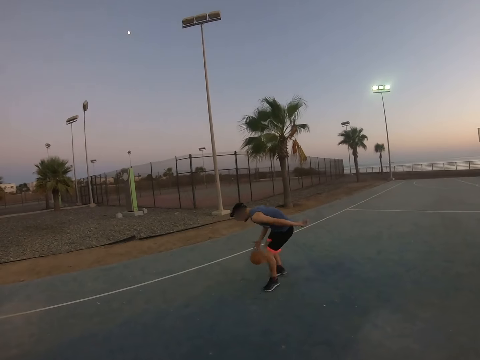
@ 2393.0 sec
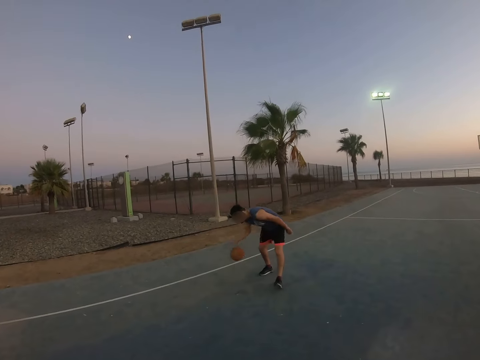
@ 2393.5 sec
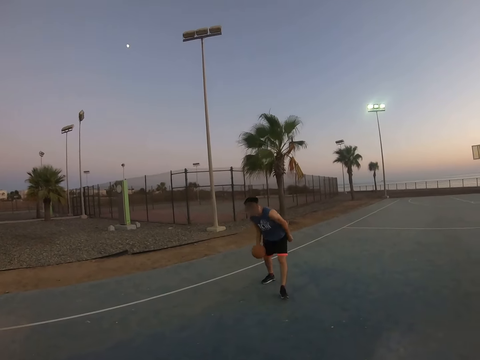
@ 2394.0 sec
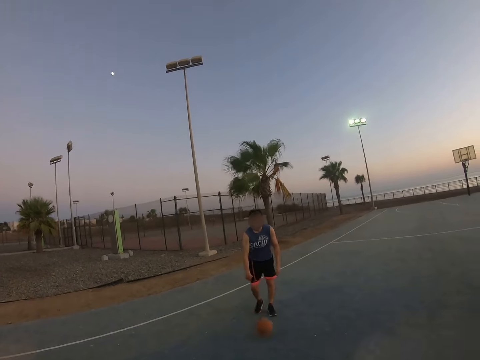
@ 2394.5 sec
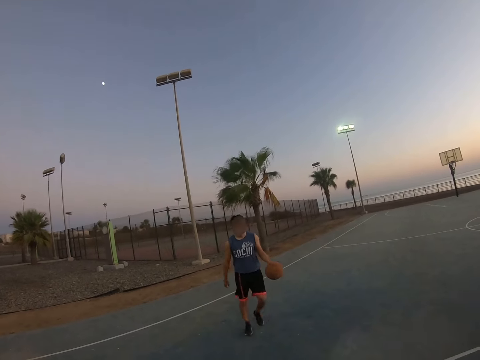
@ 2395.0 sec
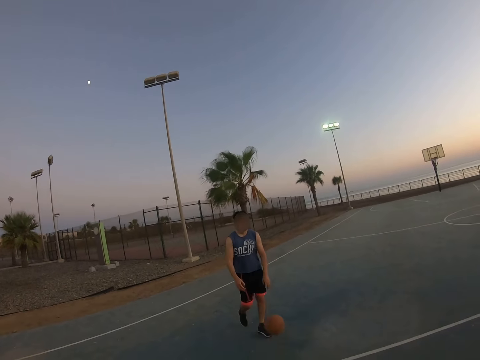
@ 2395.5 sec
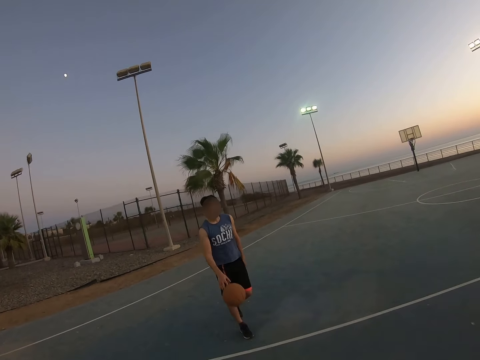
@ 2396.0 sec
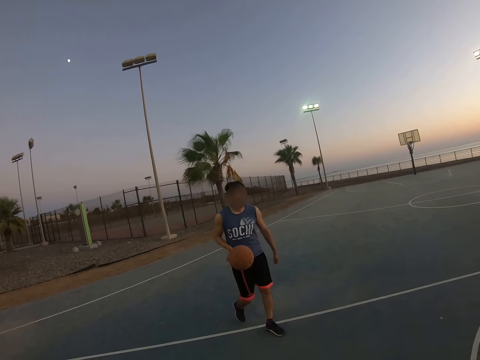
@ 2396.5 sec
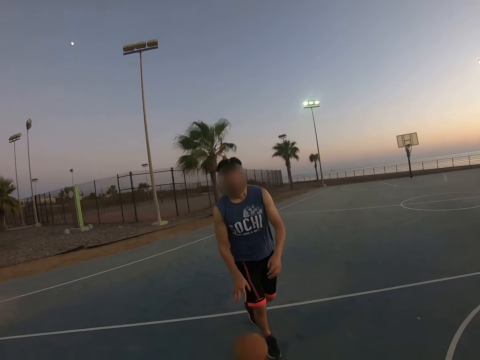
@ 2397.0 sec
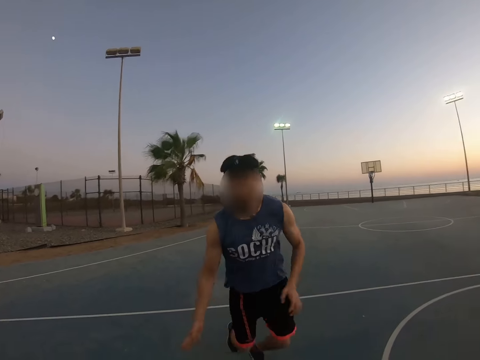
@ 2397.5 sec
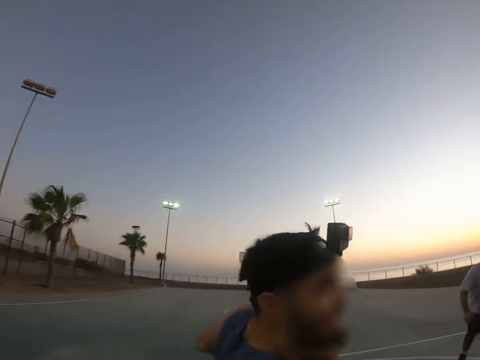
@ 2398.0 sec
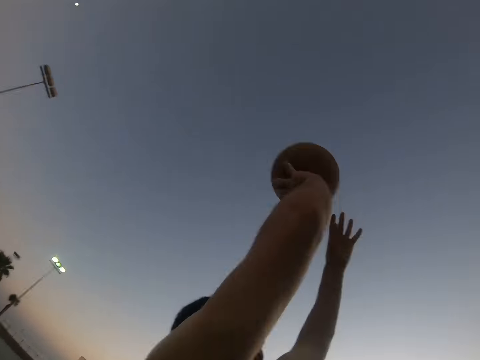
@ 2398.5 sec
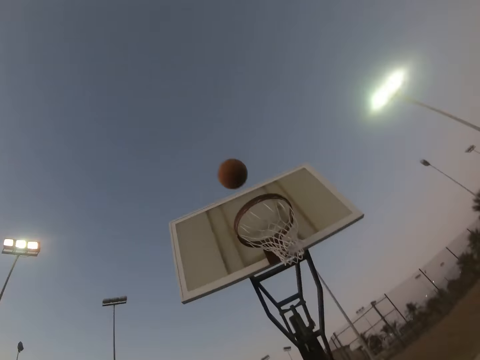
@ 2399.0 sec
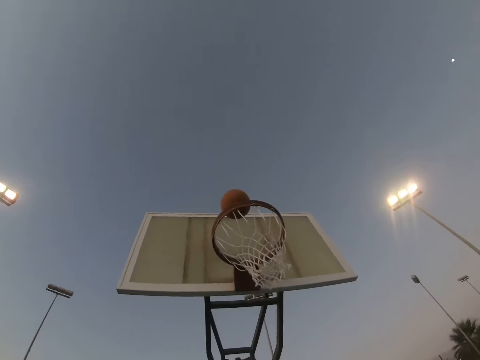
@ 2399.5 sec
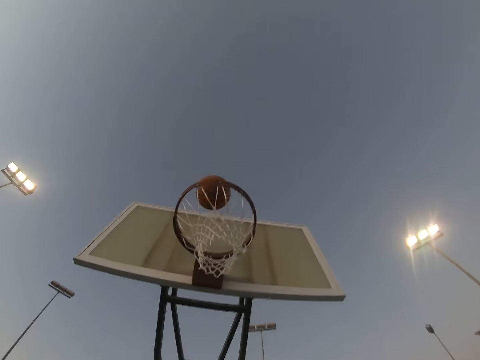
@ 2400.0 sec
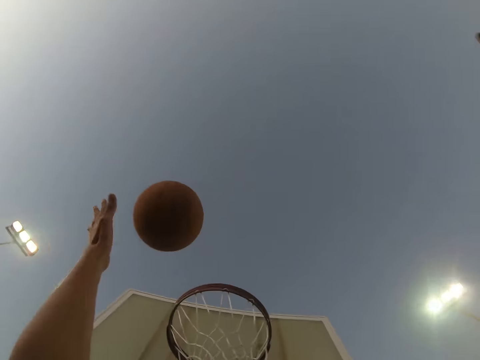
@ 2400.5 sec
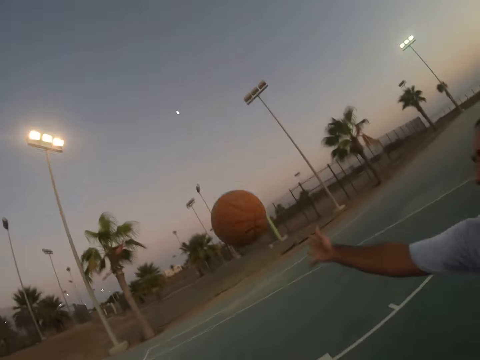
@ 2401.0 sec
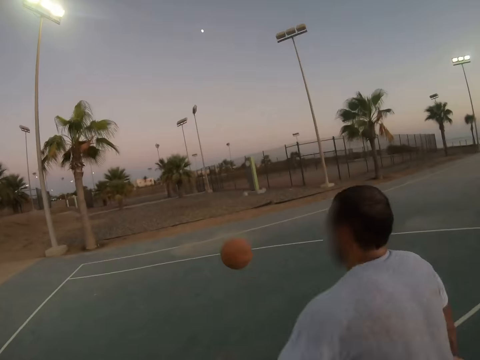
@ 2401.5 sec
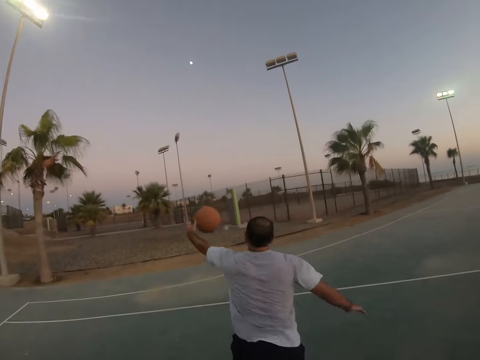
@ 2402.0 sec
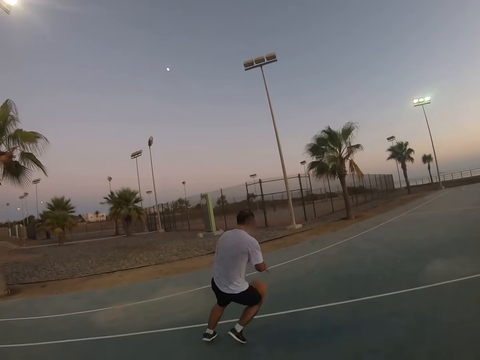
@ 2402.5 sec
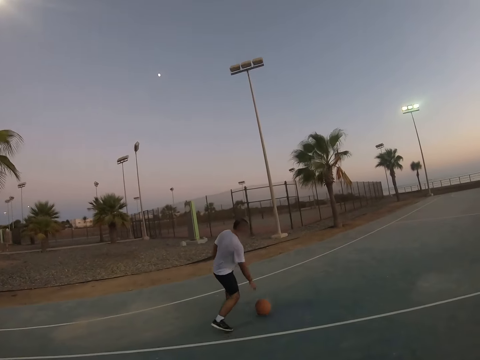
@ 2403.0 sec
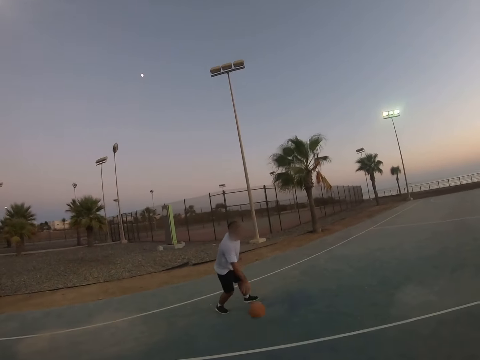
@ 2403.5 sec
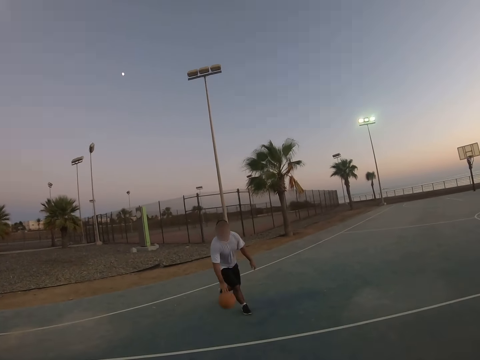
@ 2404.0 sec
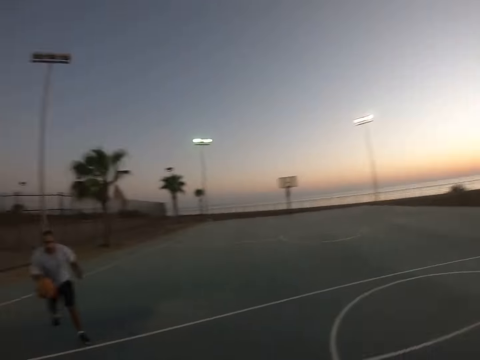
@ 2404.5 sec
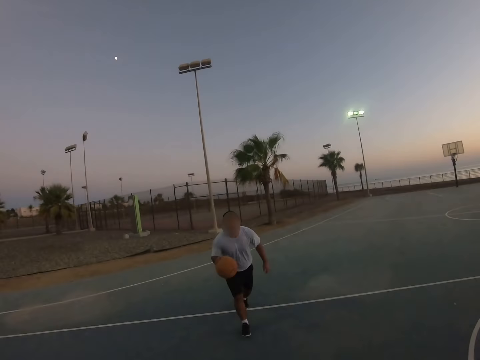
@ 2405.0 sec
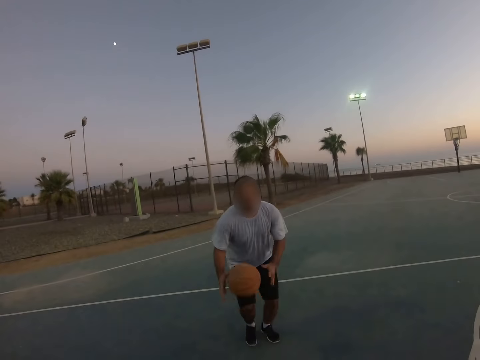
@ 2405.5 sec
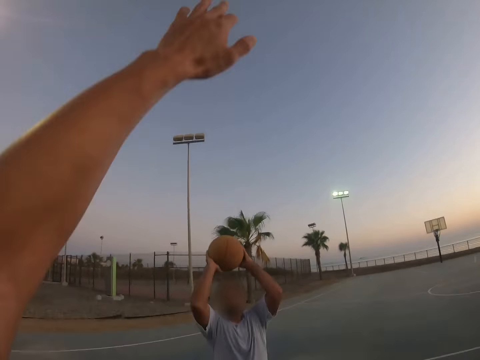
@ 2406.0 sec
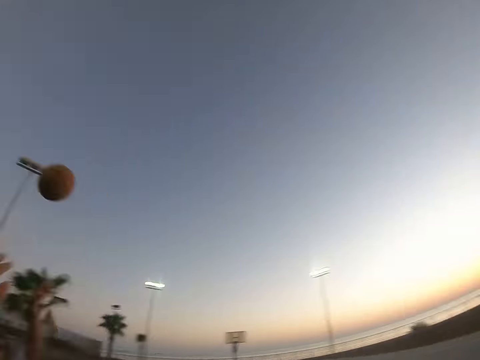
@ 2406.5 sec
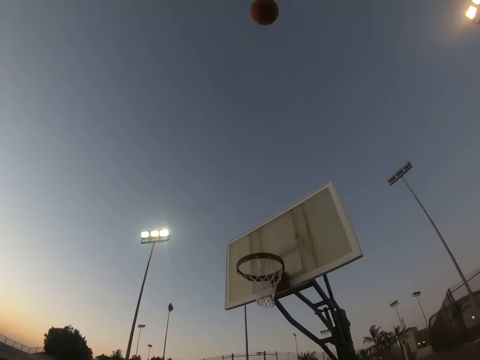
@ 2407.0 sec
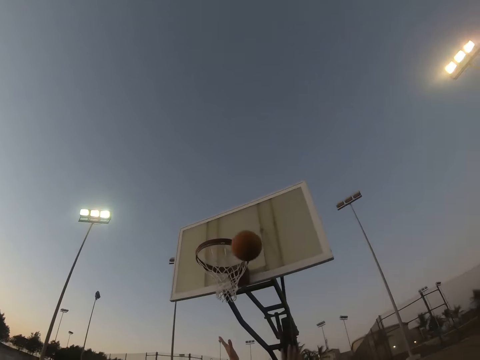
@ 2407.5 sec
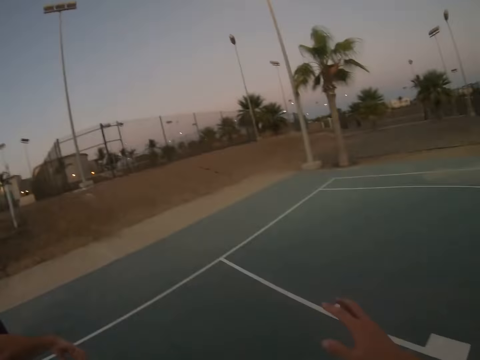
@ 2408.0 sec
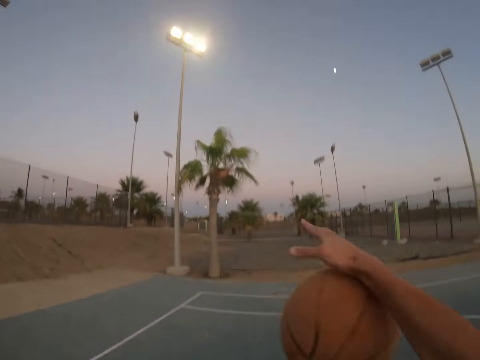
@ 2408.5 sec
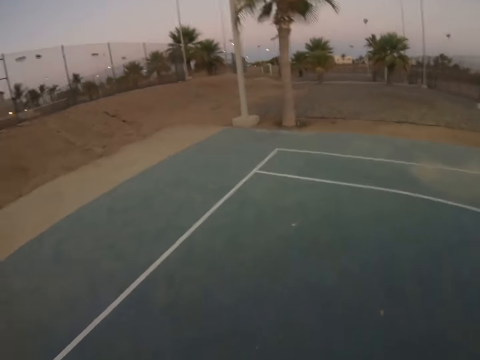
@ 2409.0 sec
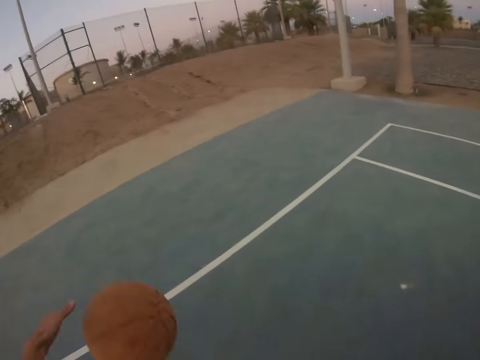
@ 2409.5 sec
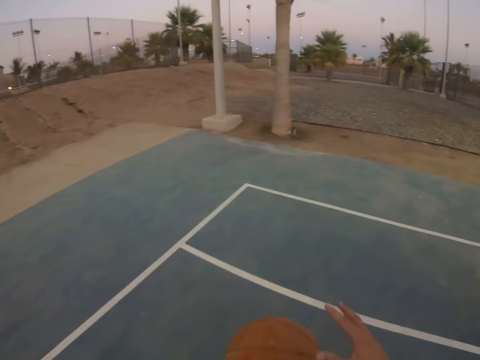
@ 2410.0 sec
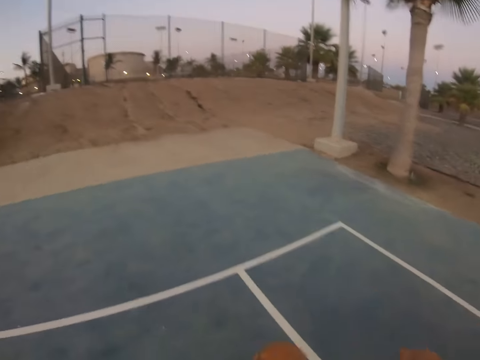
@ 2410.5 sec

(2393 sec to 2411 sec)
A man dribbles down the ball. The man throws up the ball to score a goal. Another man dribbles down the ball. The other man throws up the ball to score a goal.

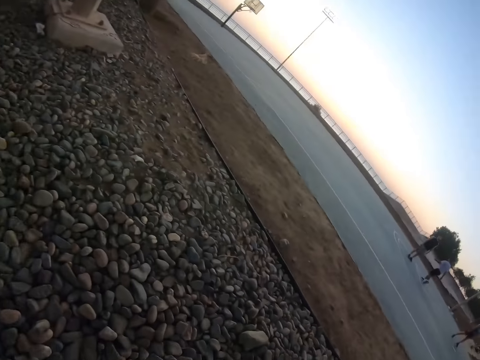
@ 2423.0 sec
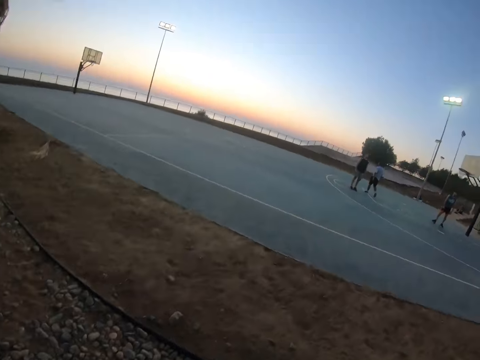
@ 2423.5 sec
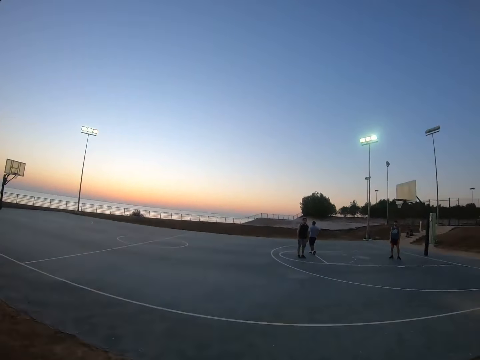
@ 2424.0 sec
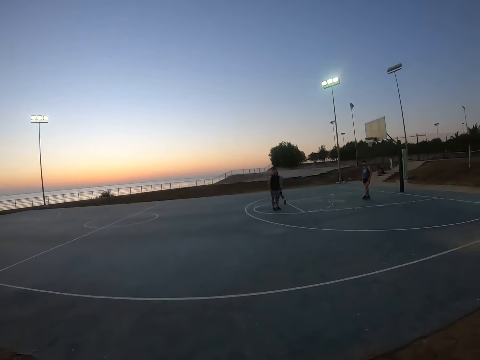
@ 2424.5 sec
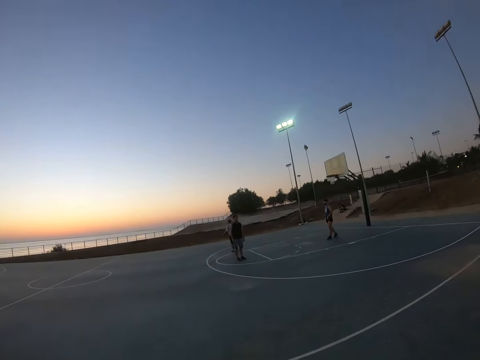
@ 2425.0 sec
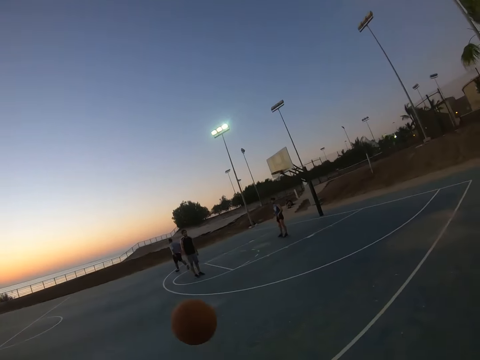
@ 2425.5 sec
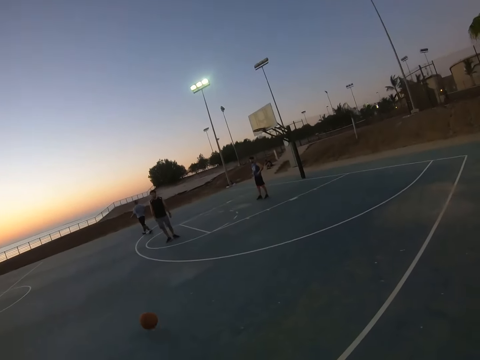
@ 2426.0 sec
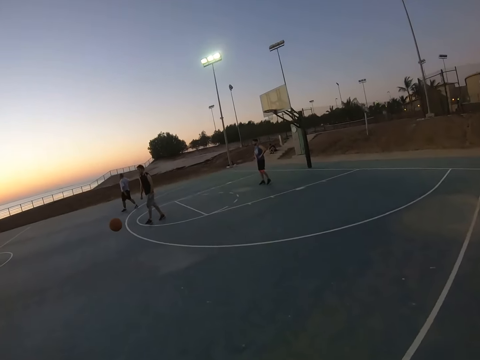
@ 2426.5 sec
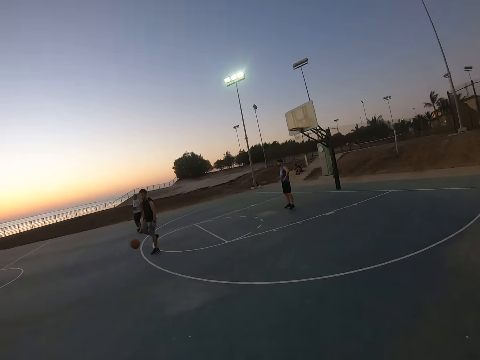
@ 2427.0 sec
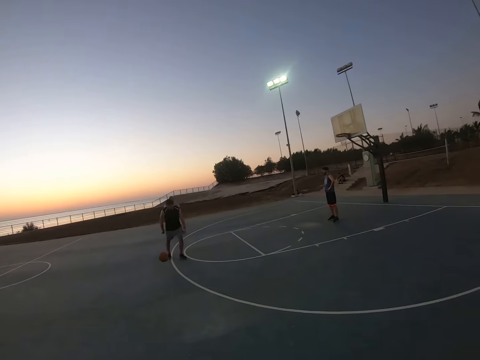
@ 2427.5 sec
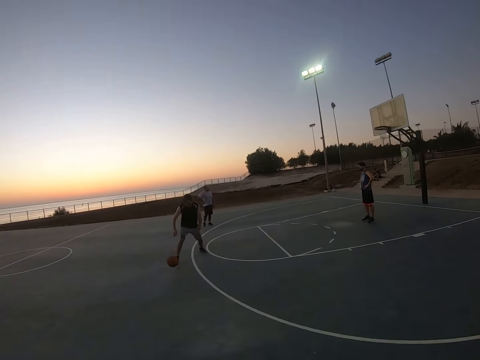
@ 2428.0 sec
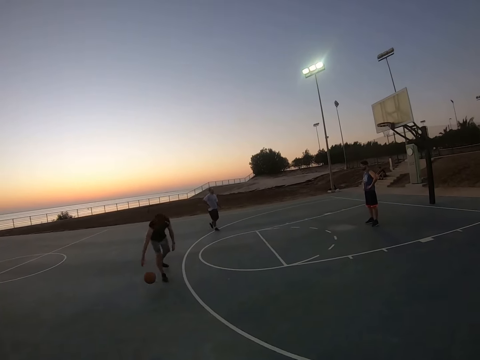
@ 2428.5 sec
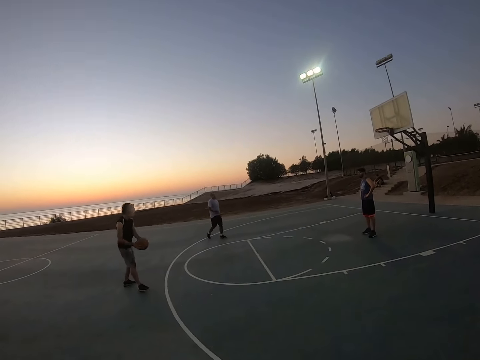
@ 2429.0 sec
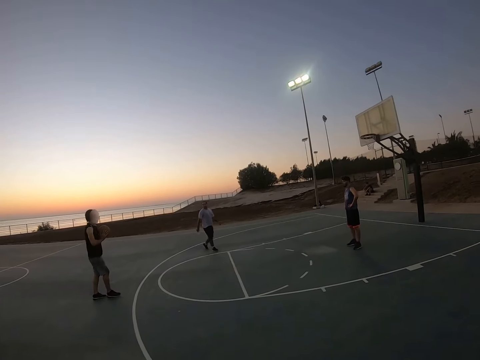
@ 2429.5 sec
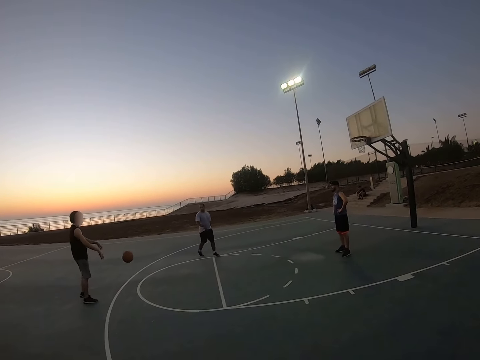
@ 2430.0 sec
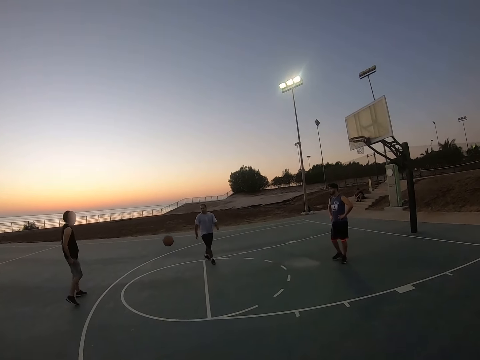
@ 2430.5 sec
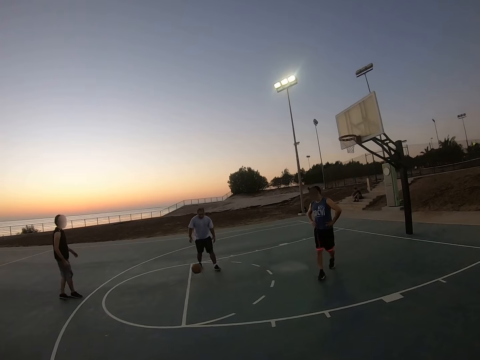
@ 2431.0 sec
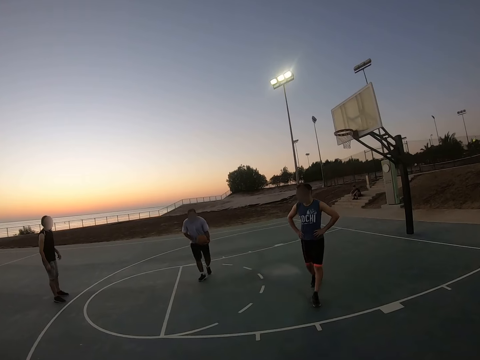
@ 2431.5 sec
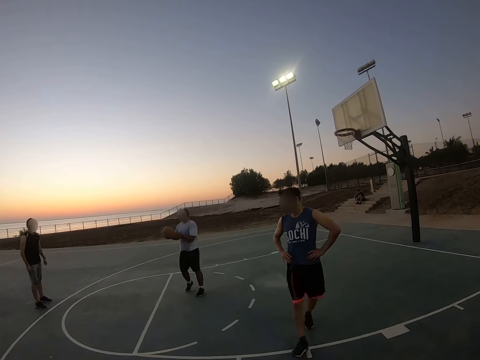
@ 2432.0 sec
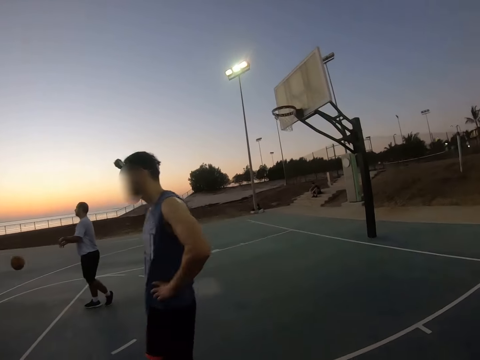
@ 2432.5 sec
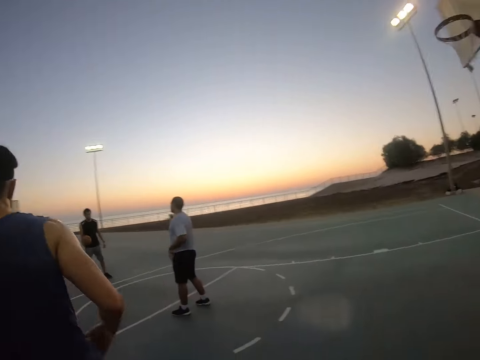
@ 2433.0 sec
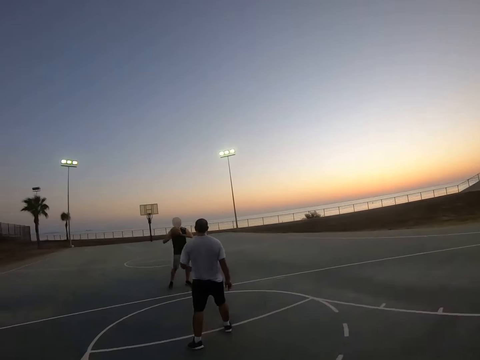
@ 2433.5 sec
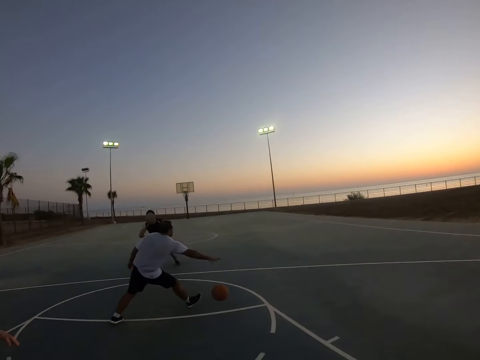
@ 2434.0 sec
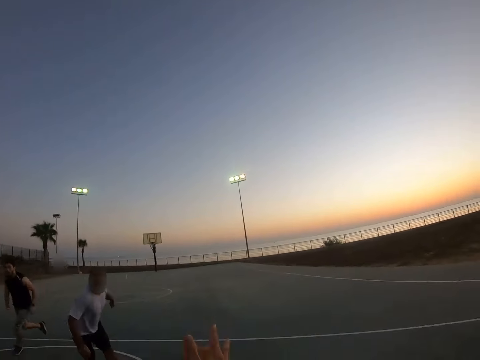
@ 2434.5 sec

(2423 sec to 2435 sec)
The camera wearer picks up a ball. They walk around. They throw the ball to the field. A man plays the basketball. Another man plays basketball. The camera wearer walks around.
